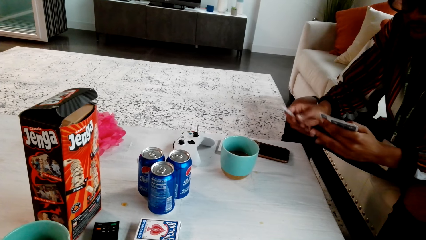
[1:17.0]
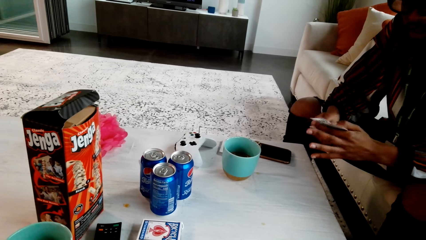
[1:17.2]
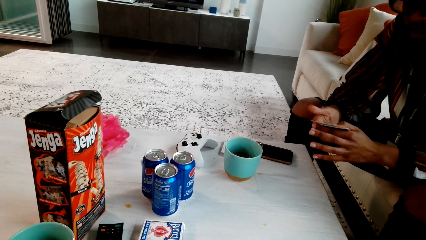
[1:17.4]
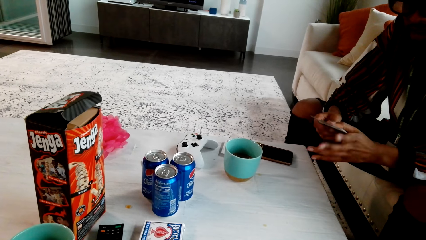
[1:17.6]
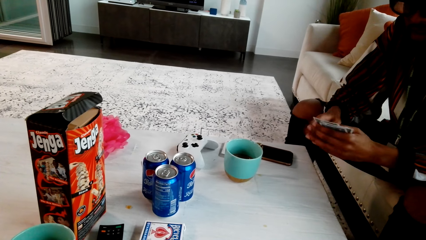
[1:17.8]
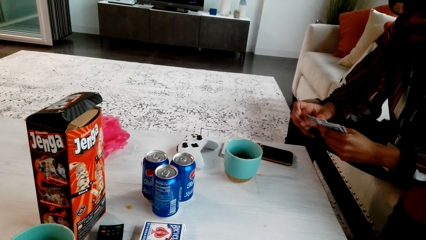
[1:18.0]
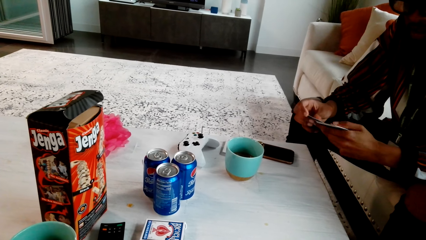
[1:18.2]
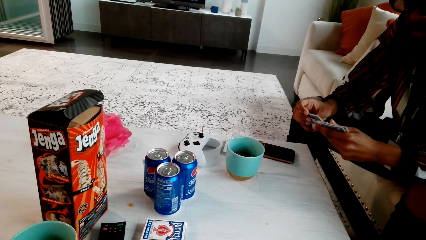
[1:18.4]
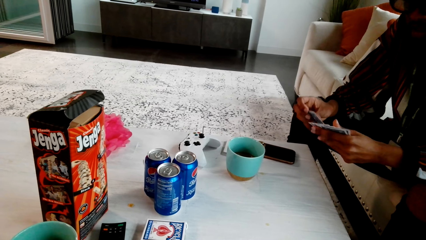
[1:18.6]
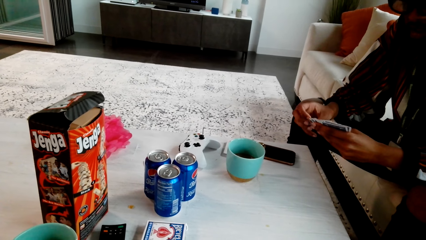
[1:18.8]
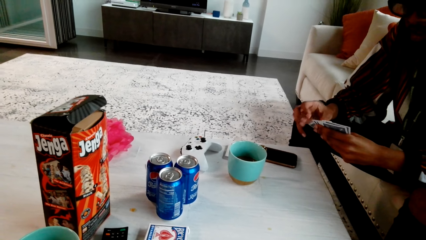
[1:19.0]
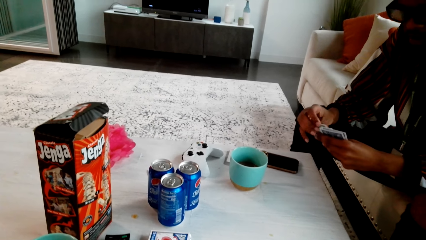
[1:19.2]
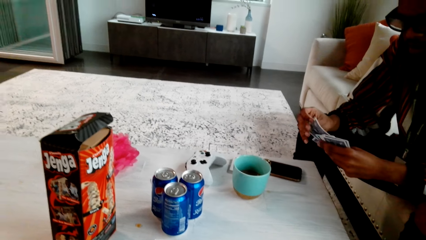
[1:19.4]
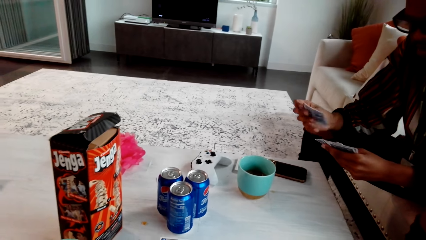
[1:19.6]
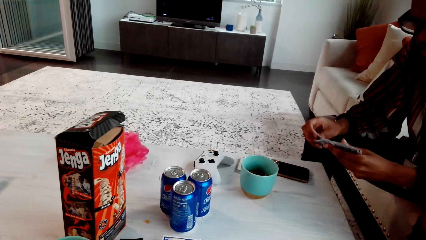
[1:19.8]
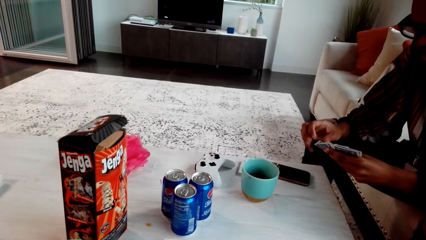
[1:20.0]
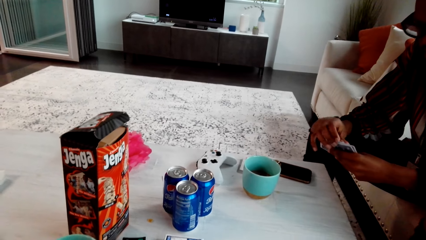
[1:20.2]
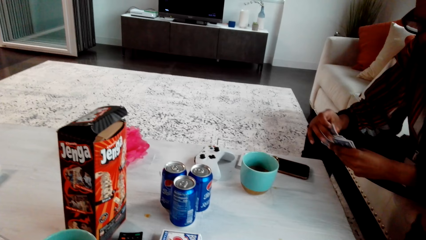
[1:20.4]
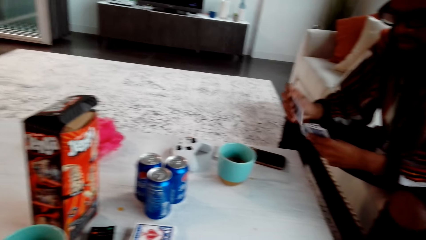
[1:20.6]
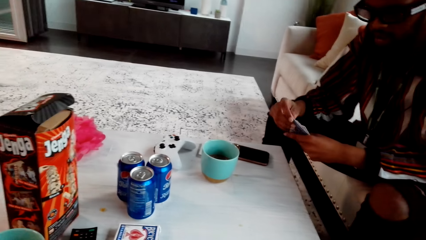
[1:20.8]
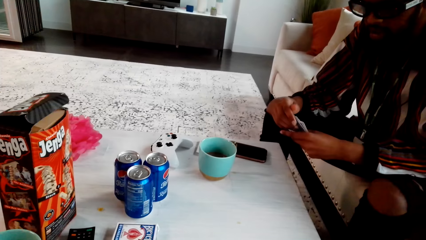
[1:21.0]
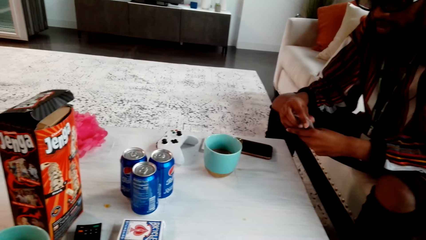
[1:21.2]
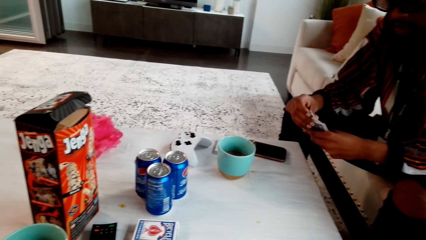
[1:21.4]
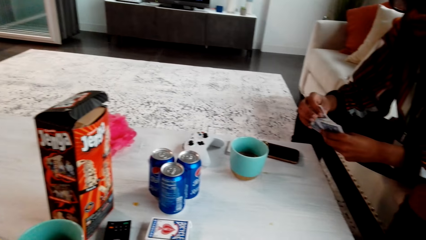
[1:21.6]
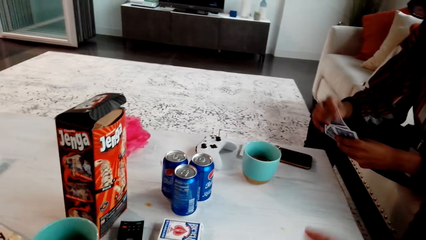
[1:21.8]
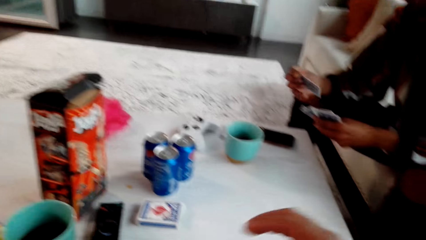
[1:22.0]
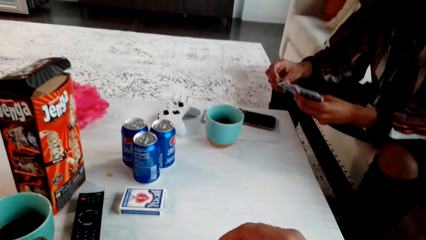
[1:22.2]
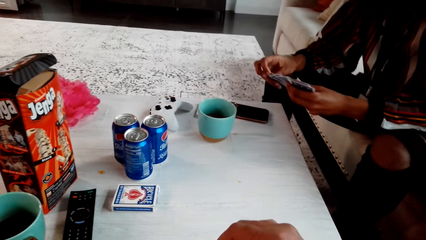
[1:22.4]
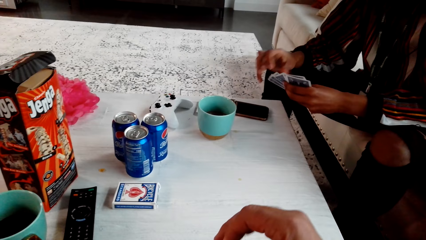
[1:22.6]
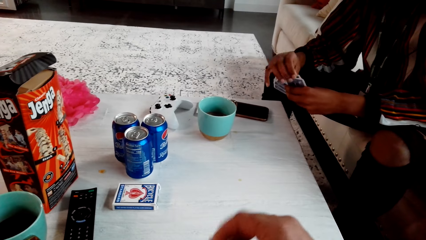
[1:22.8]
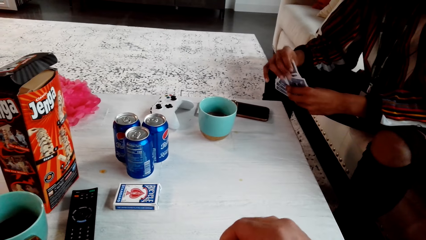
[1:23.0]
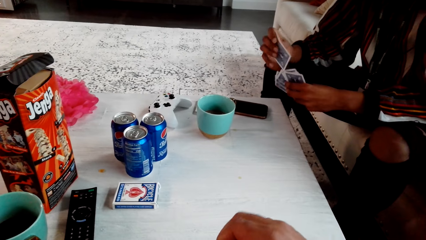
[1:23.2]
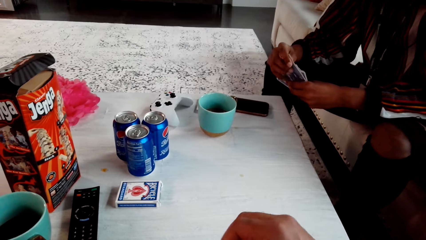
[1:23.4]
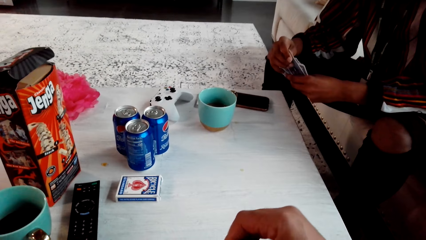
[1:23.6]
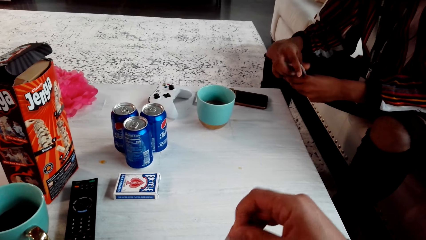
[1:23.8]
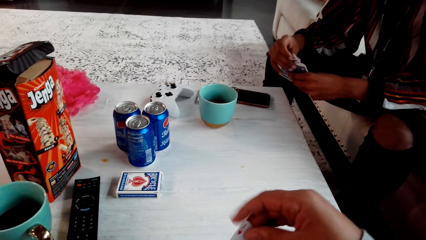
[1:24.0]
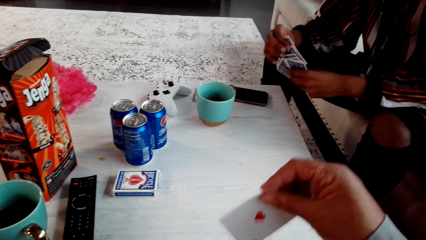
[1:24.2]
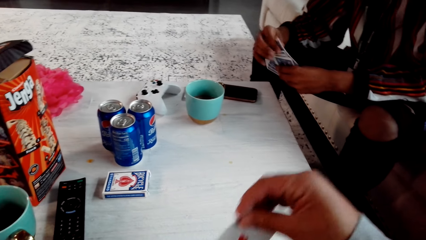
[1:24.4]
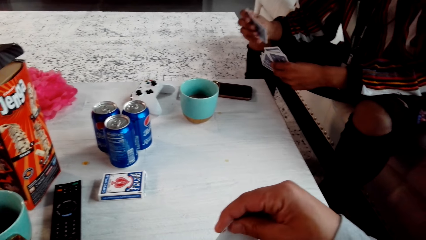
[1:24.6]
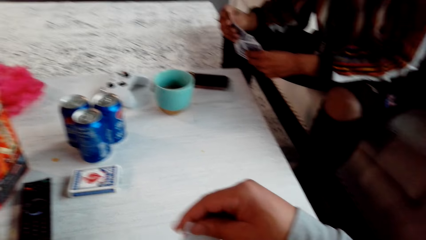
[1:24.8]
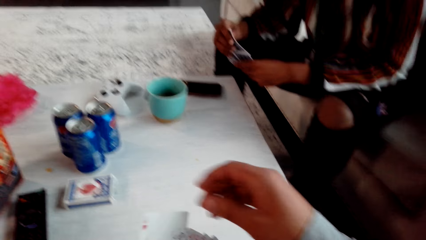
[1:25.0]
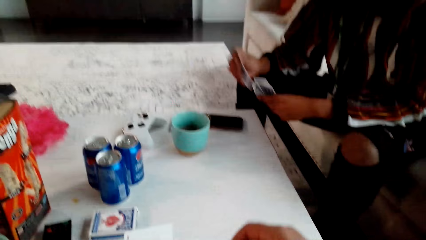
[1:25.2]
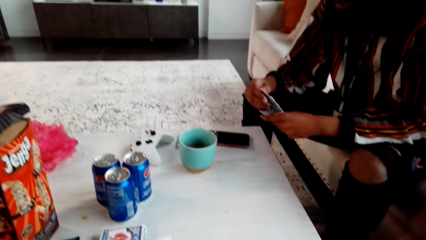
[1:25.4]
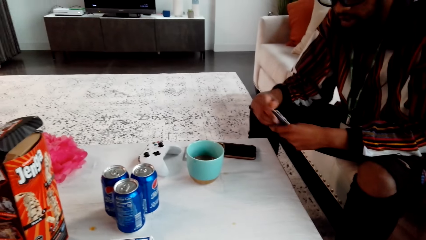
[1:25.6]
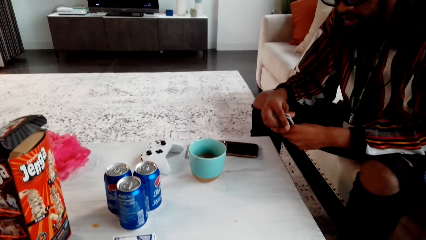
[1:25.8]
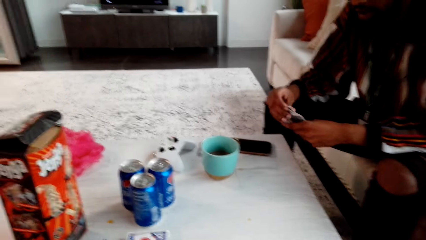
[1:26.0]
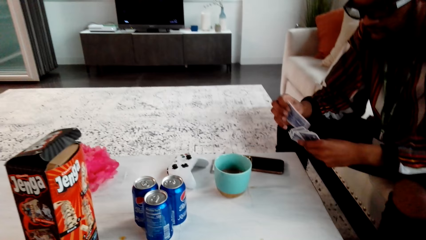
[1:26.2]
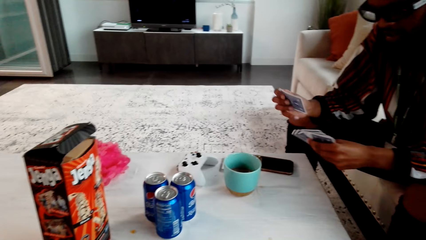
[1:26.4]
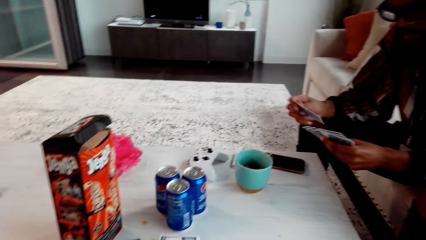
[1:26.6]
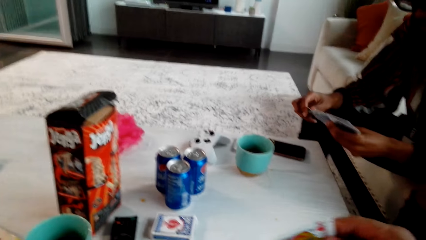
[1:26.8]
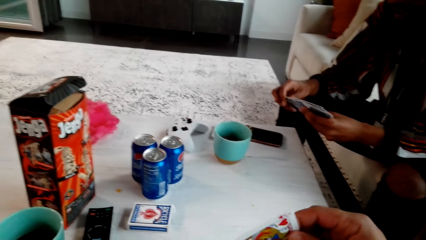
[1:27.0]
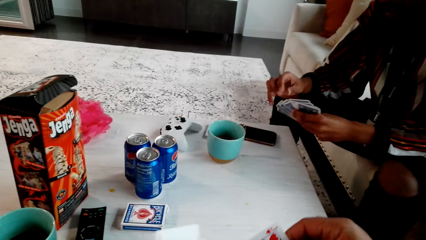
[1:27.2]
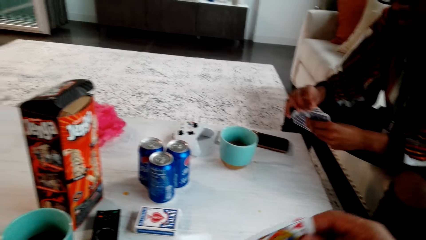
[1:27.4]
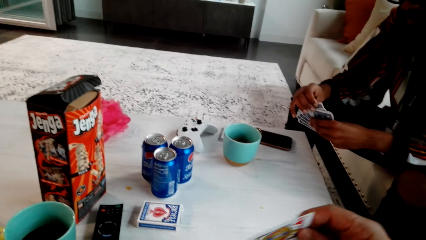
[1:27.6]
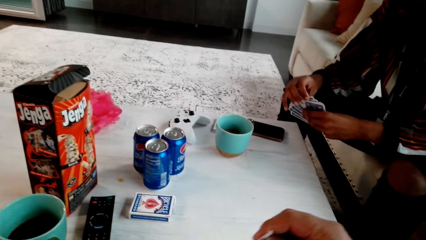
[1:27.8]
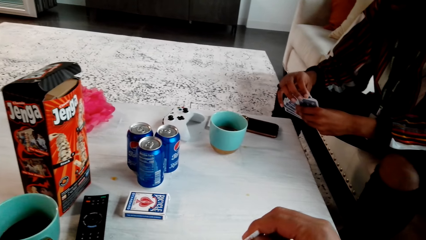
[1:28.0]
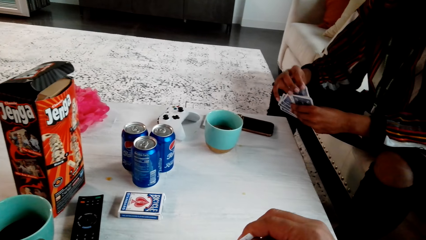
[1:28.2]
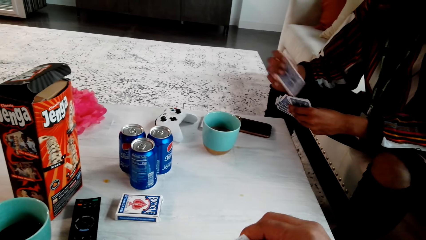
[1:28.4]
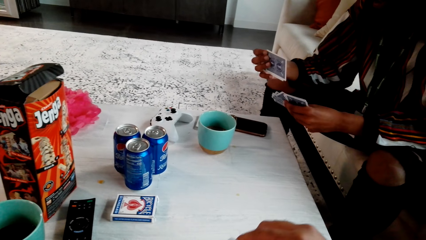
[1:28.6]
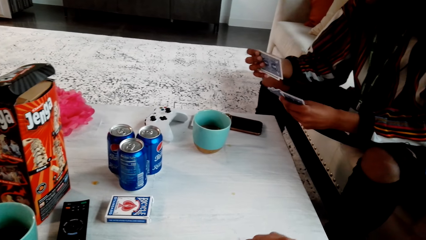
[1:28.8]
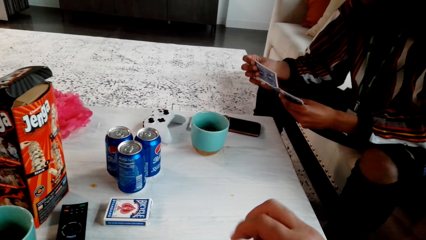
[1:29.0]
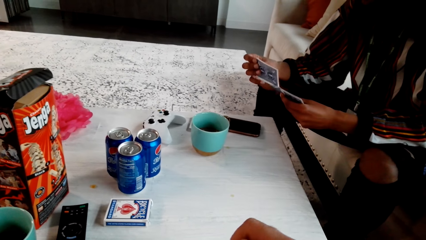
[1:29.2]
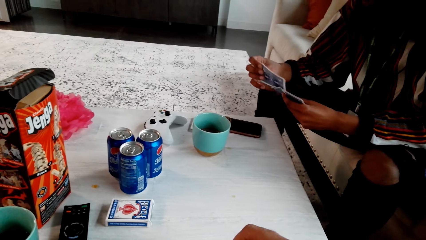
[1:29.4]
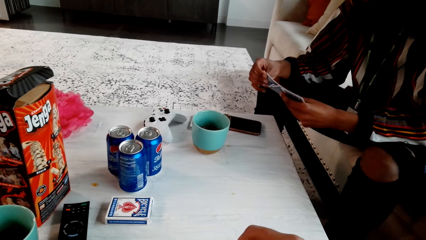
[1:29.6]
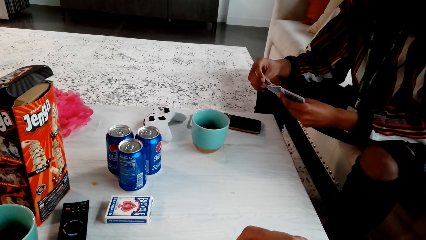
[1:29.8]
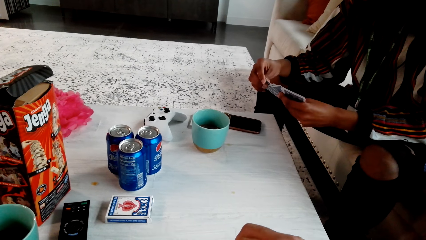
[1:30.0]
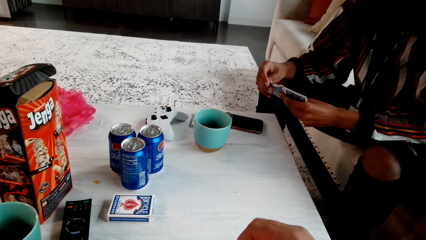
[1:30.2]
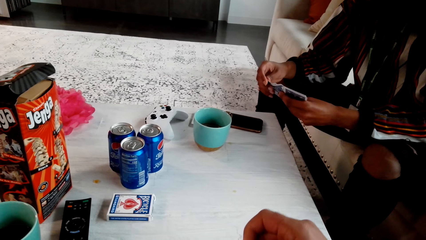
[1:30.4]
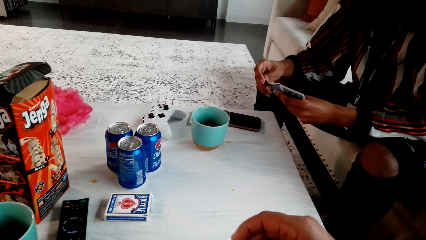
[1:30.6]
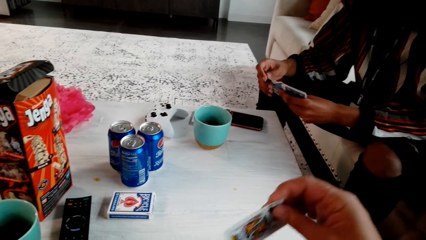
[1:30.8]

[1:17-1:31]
The camera wearer shuffles a card.

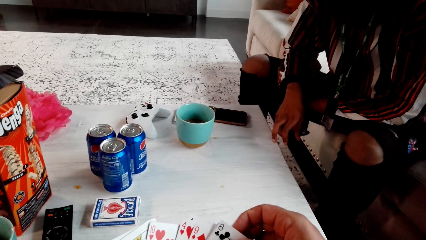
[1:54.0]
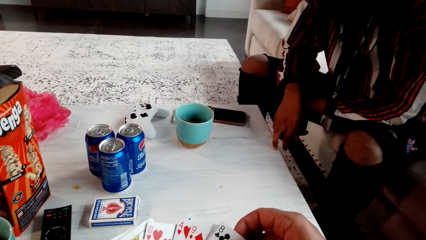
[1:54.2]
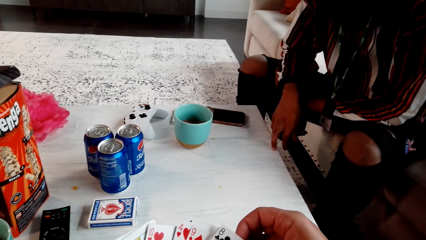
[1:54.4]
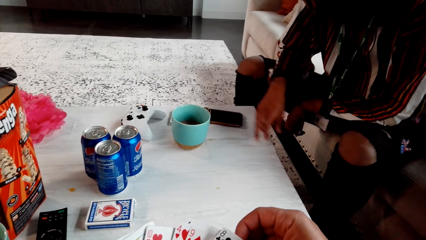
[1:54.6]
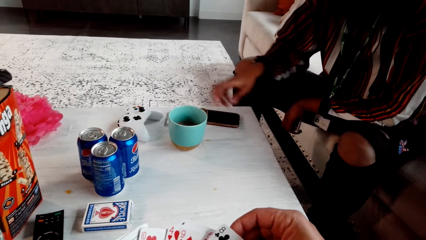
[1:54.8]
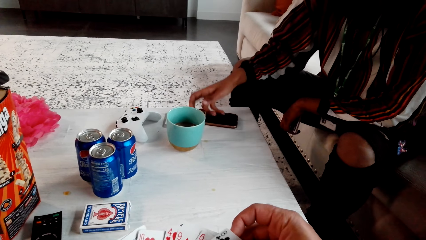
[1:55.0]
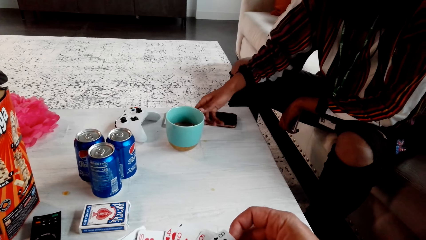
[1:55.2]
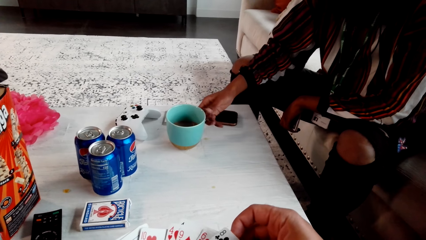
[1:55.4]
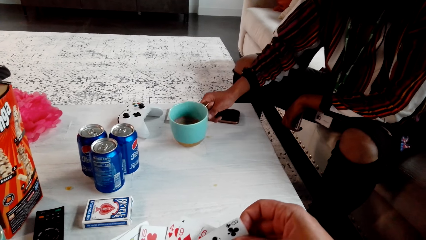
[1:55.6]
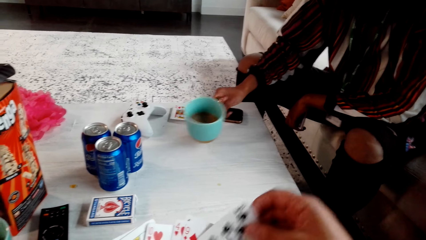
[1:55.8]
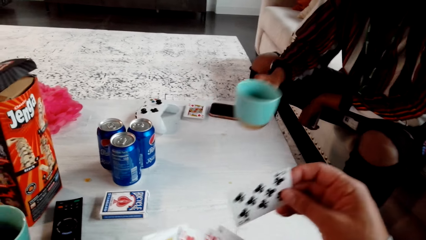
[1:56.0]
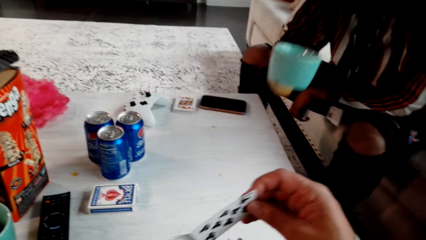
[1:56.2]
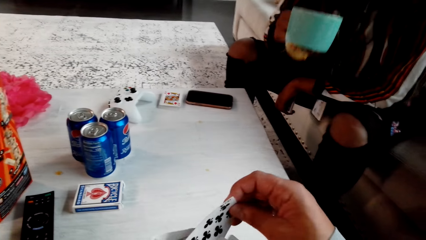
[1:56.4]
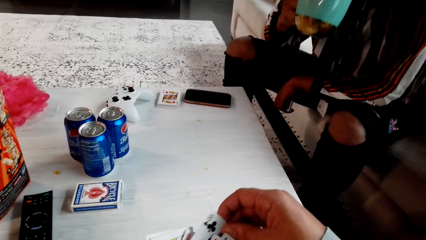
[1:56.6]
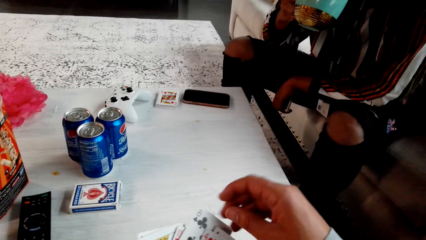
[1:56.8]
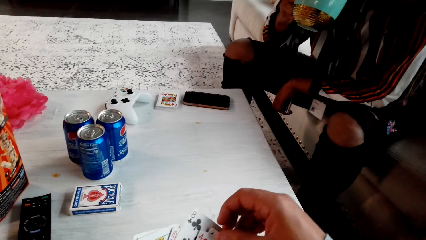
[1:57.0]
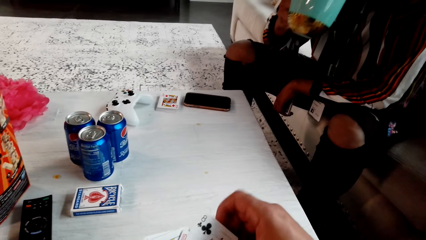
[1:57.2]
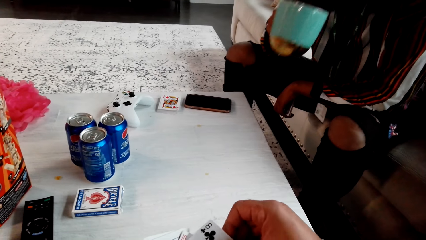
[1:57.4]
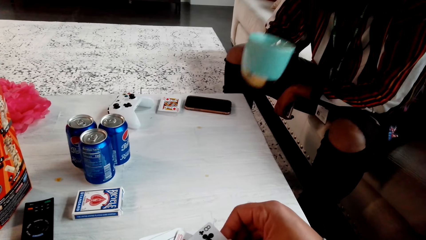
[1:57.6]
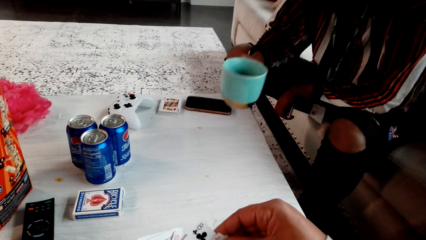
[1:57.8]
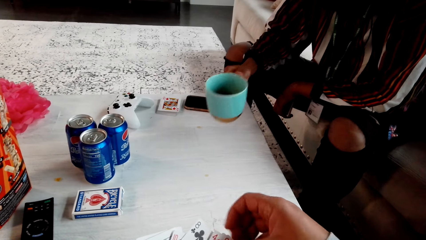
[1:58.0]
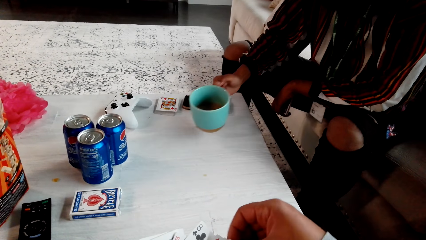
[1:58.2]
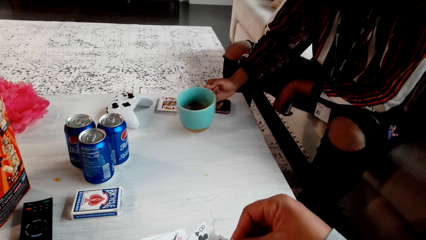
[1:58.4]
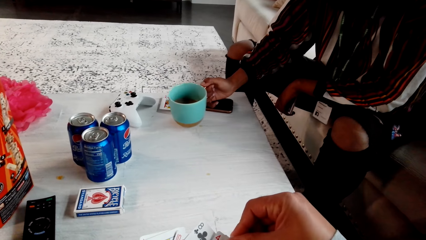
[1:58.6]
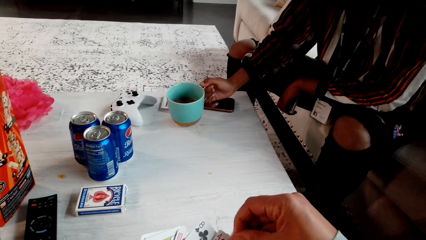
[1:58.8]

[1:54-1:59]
A person picks up a cup. The person drinks something. The person drops the cup.
